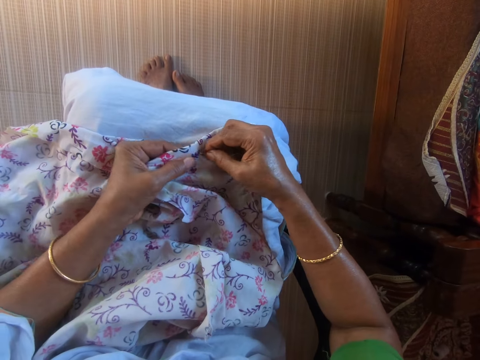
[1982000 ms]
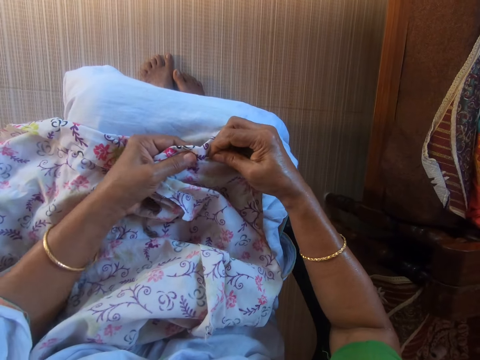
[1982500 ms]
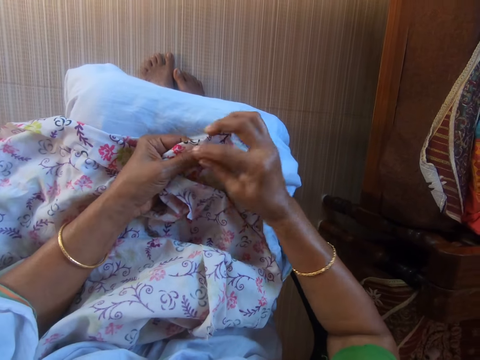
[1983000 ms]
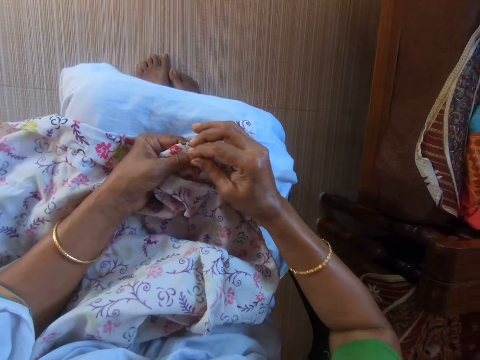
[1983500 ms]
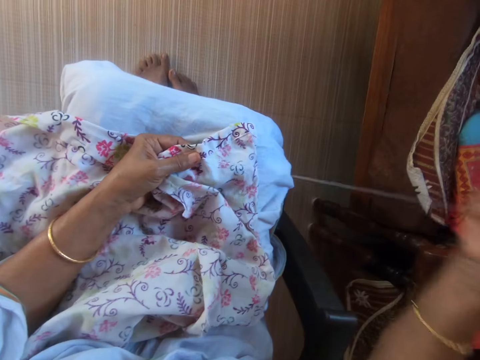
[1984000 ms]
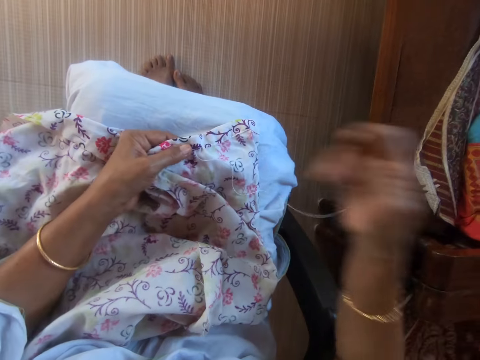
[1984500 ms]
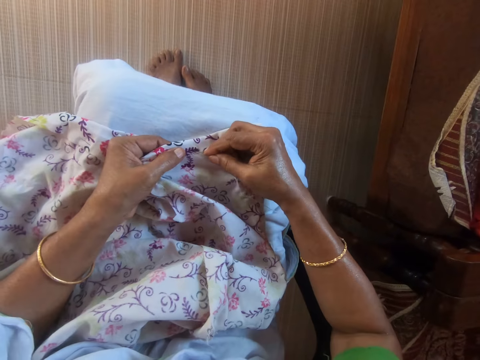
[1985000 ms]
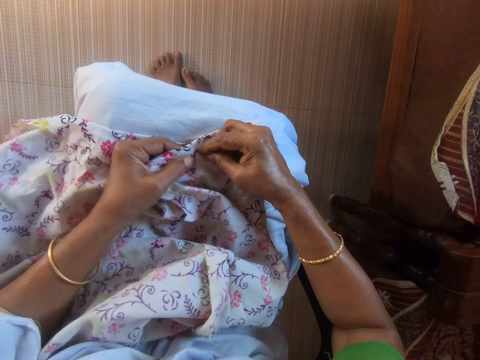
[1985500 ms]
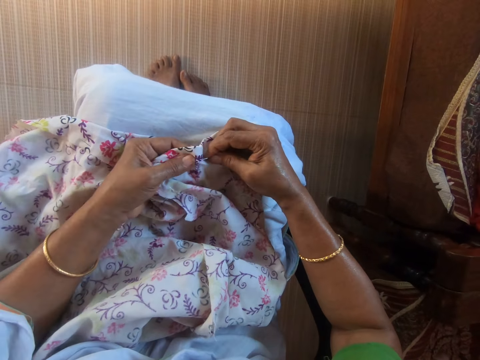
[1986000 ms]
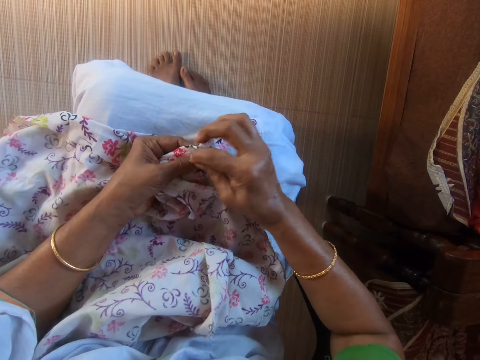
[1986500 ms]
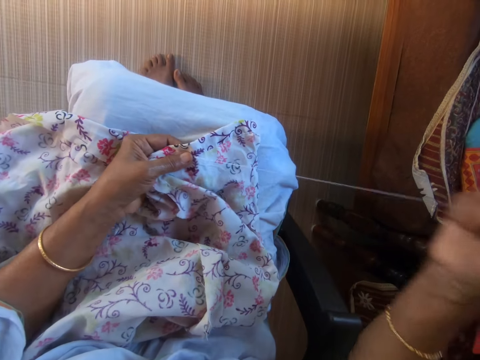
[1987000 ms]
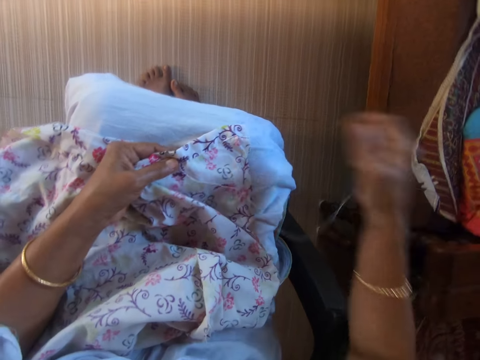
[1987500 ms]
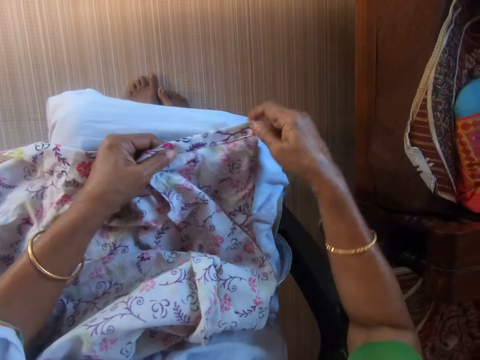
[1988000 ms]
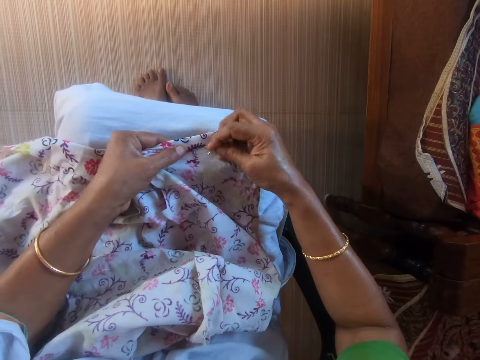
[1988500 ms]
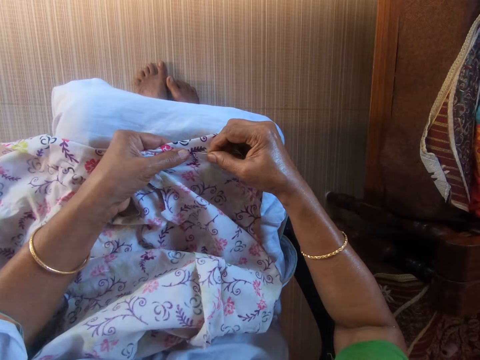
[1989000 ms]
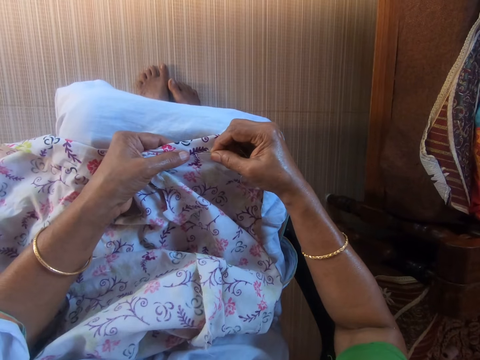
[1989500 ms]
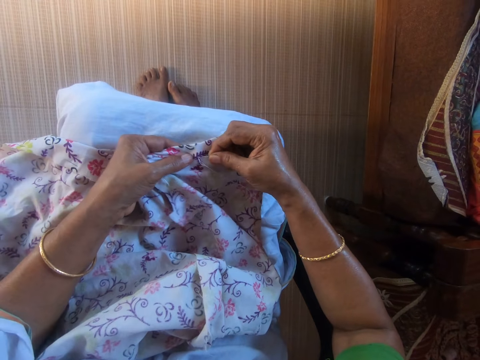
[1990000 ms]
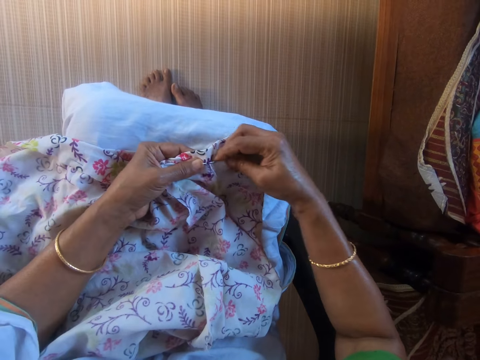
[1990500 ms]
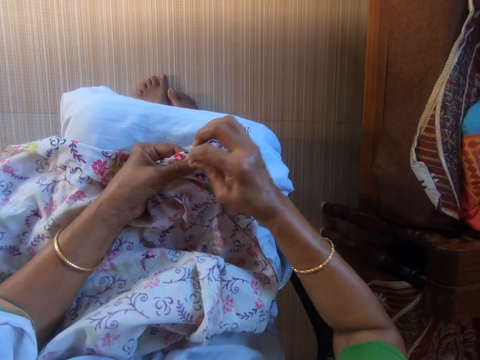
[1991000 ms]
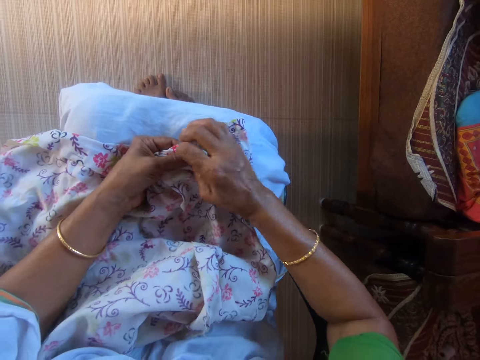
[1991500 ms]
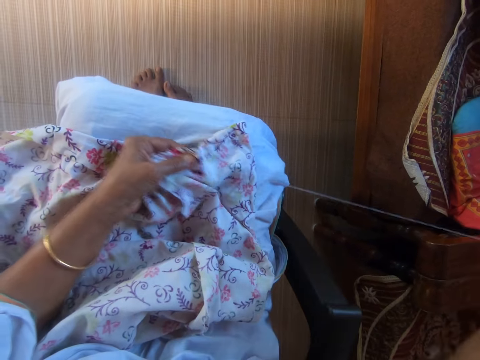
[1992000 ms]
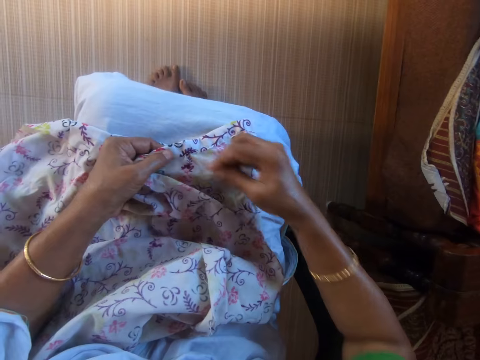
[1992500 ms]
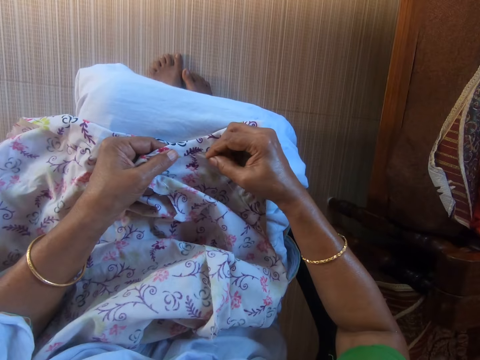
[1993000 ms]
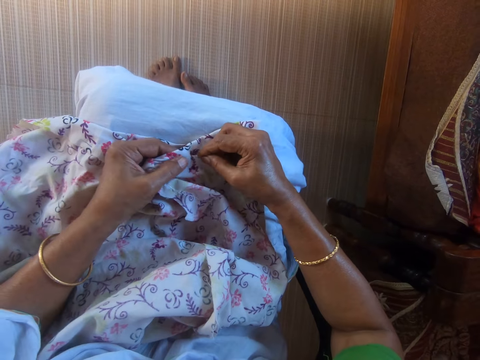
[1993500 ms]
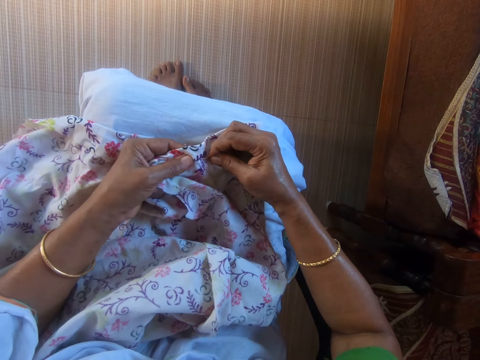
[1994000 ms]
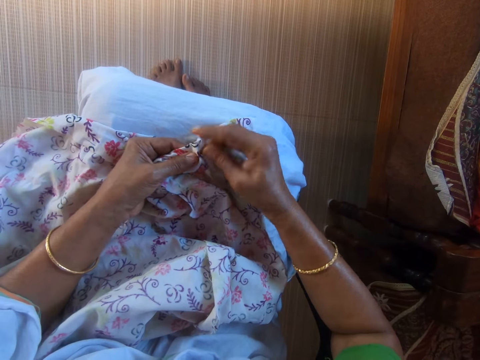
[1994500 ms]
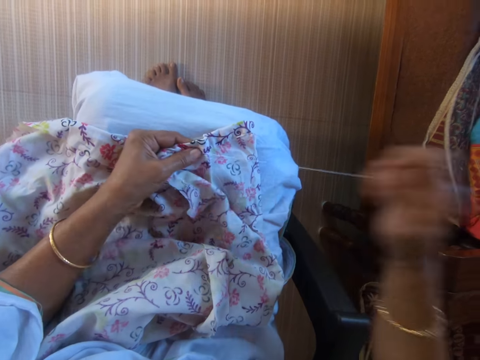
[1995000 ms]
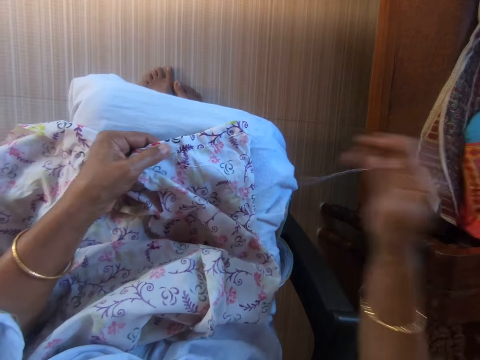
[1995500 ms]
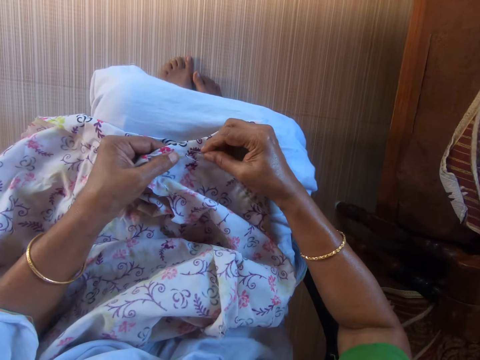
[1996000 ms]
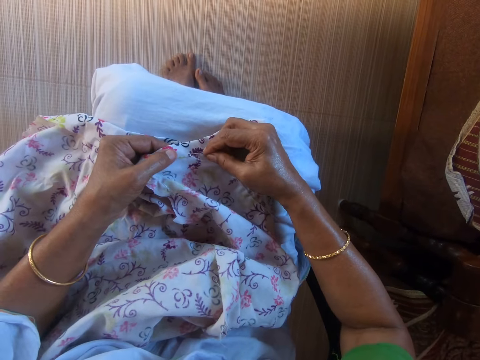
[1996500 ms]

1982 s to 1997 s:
The camera wearer adjusts the cloth on her lap with her right hand. She stitches the cloth on her lap with the threaded needle in her right hand.

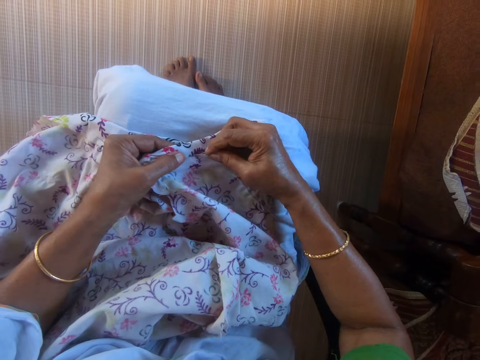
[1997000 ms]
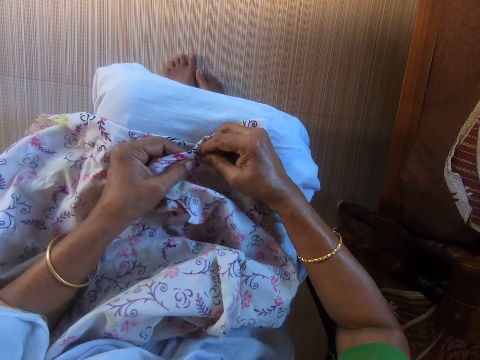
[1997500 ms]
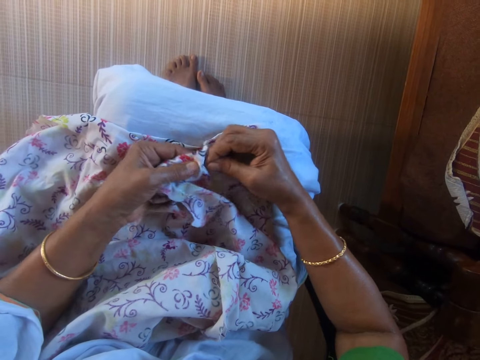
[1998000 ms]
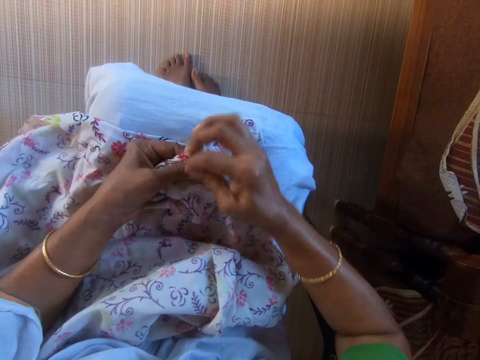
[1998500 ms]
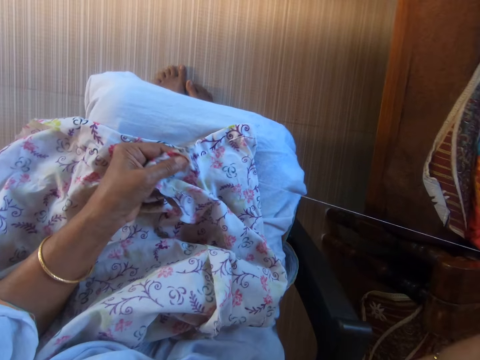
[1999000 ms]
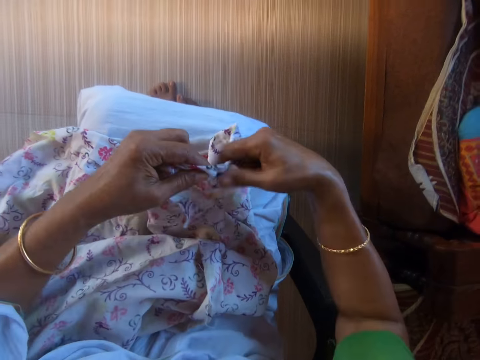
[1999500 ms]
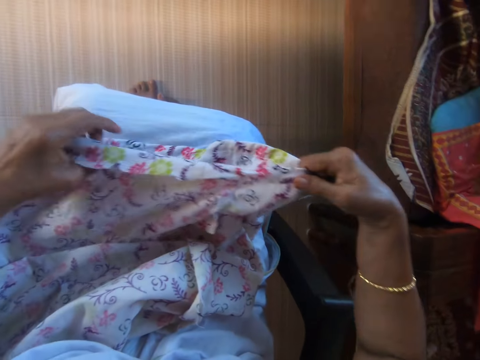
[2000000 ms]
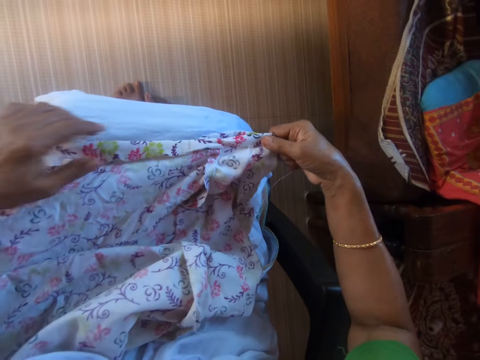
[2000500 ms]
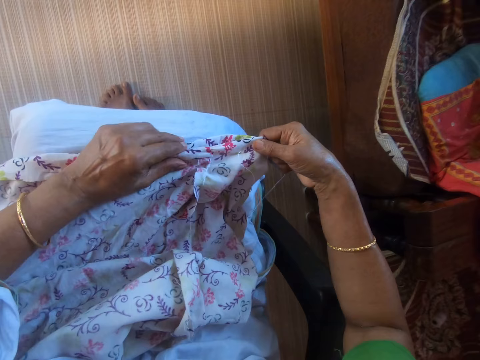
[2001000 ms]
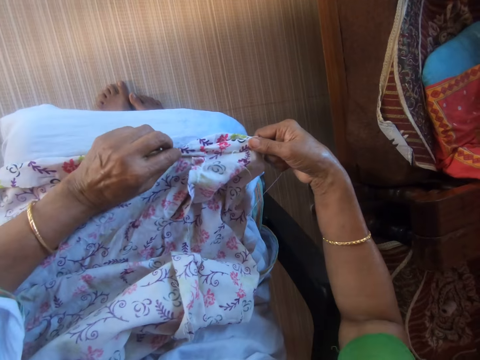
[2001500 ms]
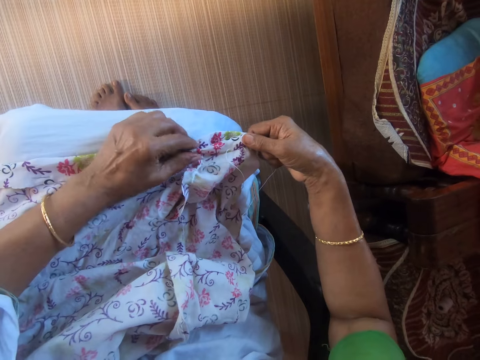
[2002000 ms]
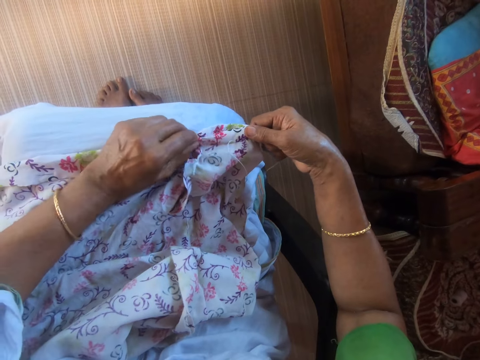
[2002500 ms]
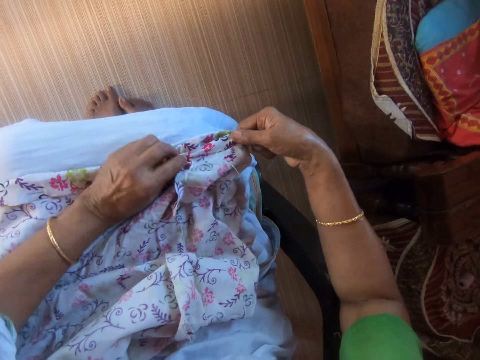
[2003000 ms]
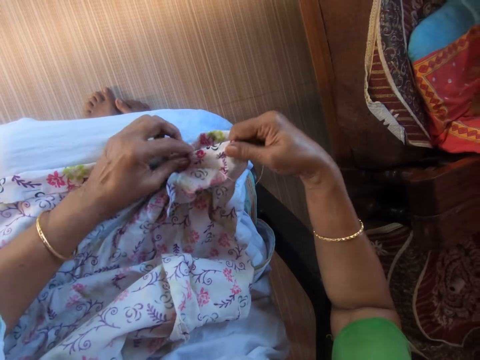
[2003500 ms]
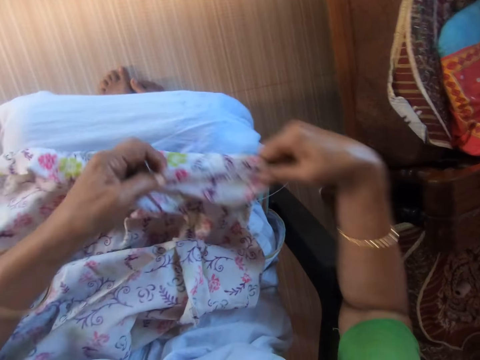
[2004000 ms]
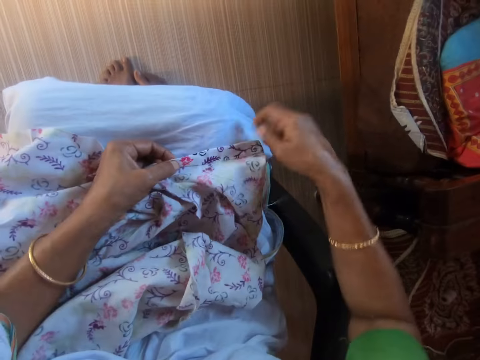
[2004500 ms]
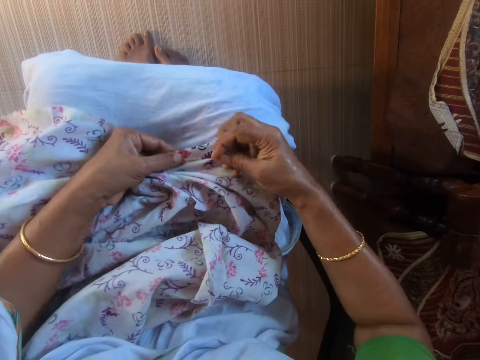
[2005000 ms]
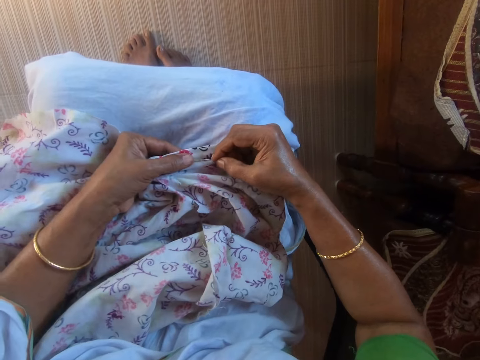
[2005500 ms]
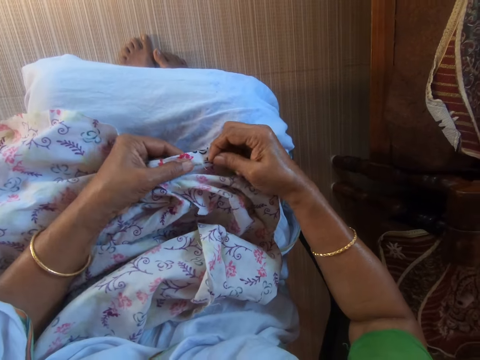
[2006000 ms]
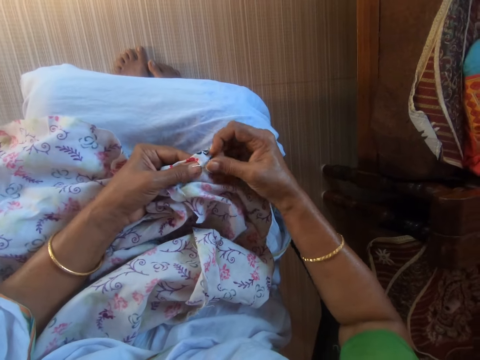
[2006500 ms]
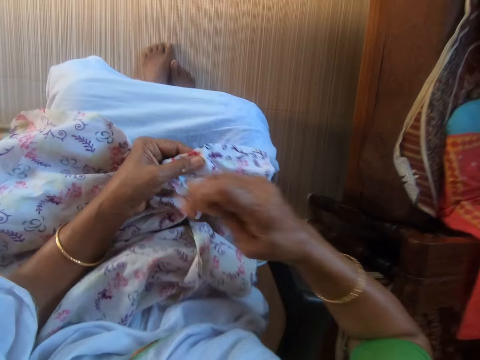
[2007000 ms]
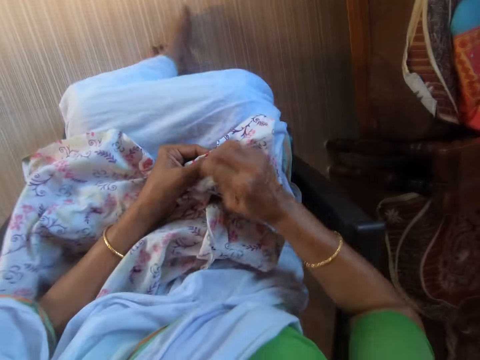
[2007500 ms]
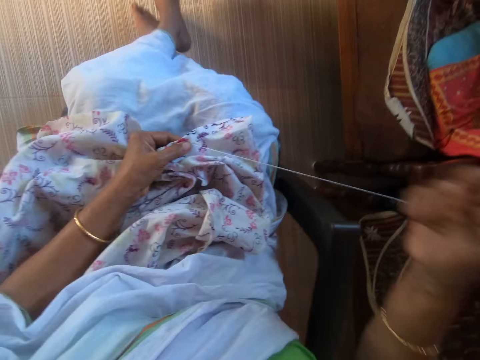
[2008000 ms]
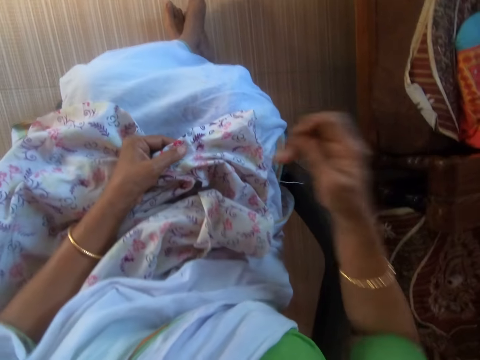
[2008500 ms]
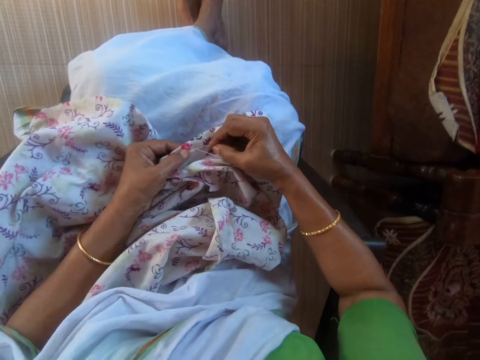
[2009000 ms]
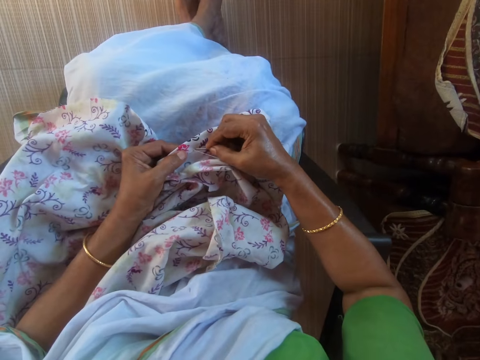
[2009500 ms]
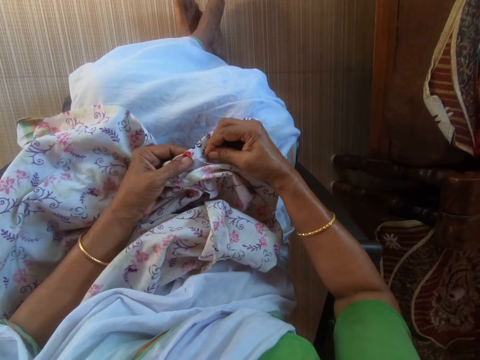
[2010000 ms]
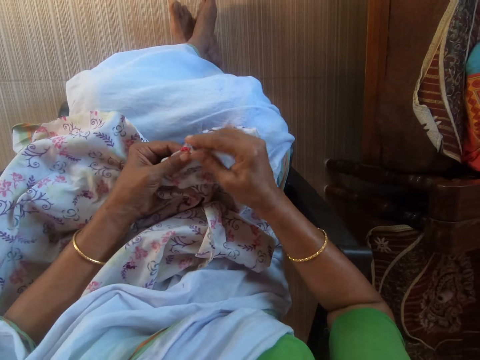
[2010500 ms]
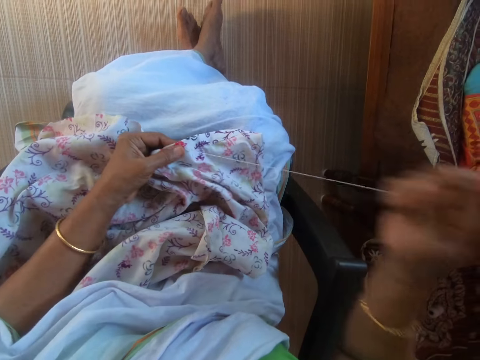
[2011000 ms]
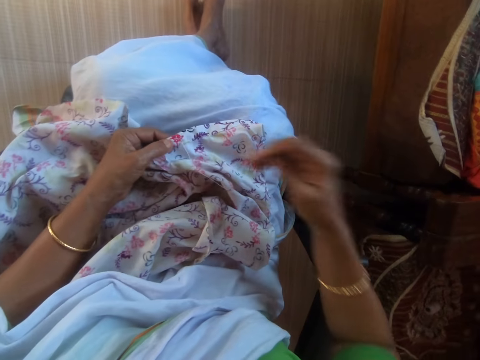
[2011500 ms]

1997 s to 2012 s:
The camera wearer adjusts the cloth on her lap with her hands. She stitches the cloth on her lap with the threaded needle in her right hand.
